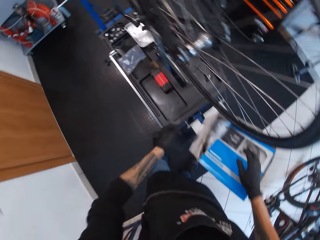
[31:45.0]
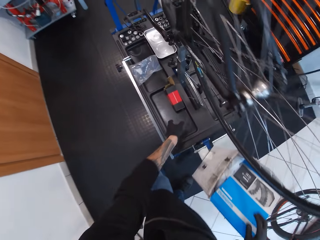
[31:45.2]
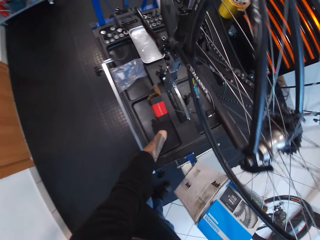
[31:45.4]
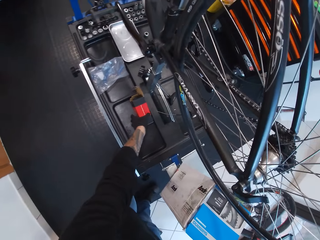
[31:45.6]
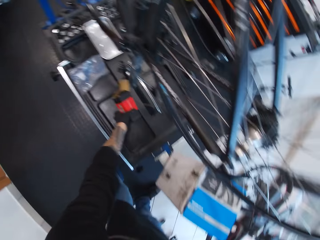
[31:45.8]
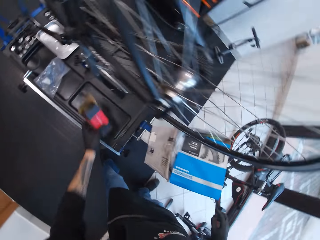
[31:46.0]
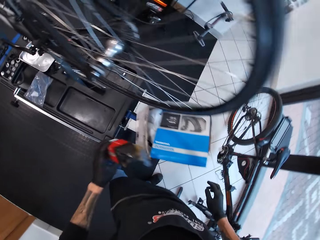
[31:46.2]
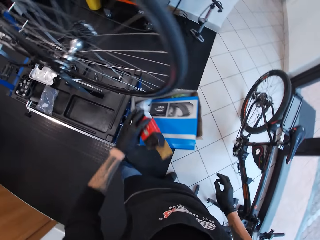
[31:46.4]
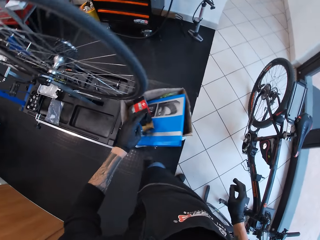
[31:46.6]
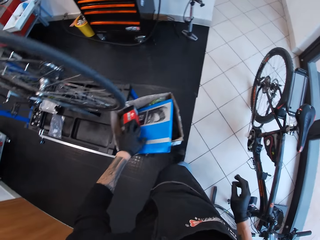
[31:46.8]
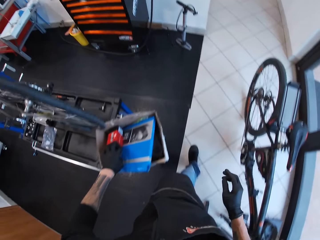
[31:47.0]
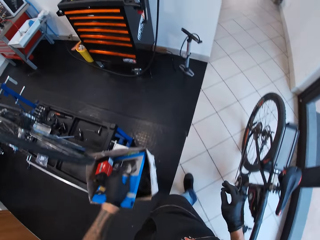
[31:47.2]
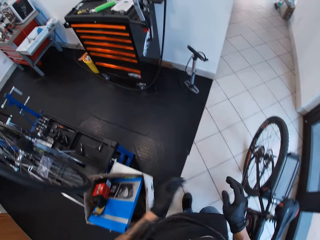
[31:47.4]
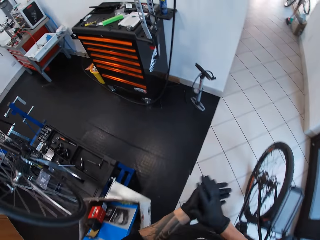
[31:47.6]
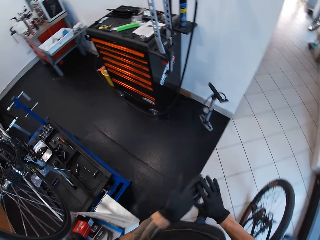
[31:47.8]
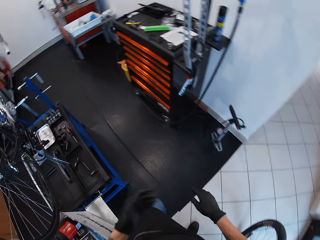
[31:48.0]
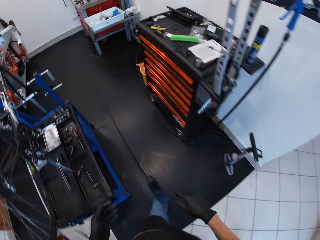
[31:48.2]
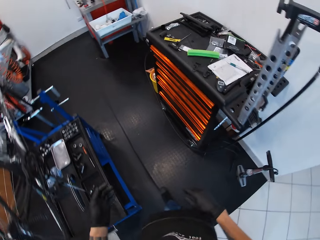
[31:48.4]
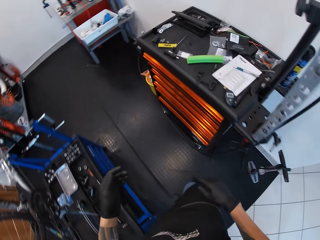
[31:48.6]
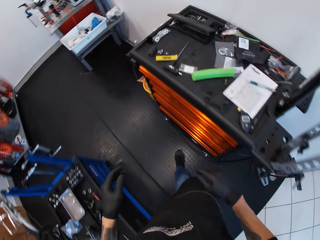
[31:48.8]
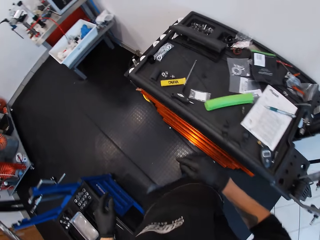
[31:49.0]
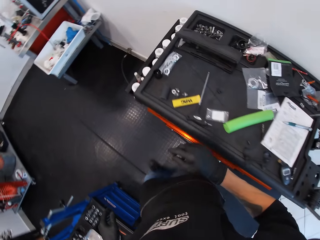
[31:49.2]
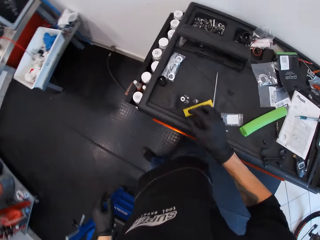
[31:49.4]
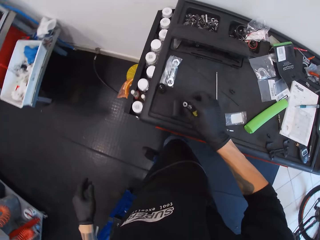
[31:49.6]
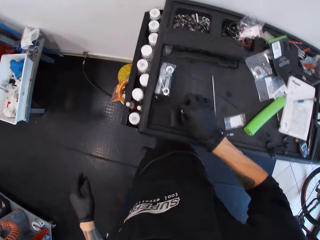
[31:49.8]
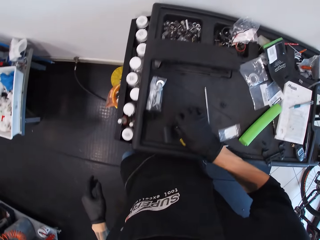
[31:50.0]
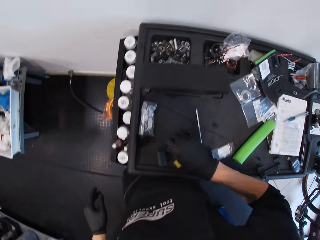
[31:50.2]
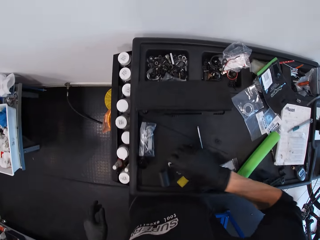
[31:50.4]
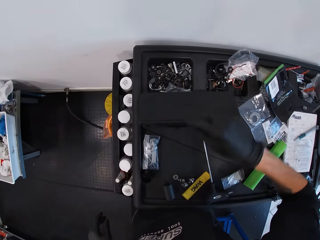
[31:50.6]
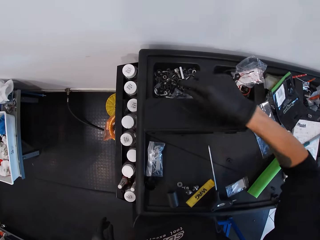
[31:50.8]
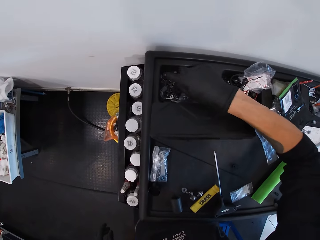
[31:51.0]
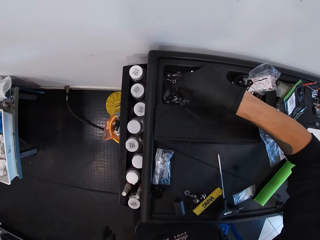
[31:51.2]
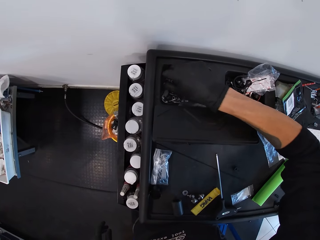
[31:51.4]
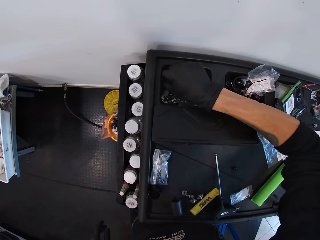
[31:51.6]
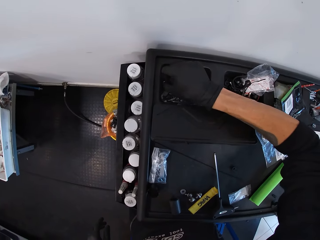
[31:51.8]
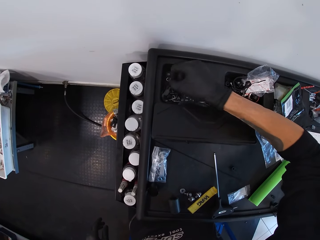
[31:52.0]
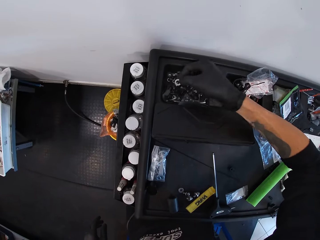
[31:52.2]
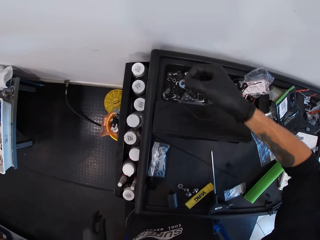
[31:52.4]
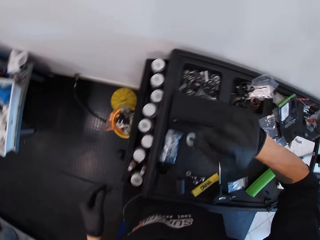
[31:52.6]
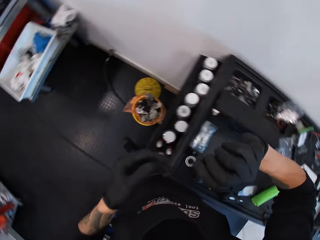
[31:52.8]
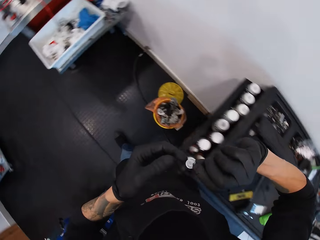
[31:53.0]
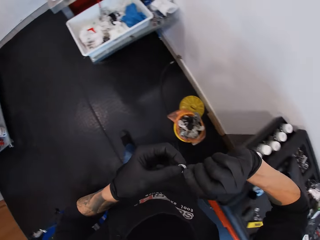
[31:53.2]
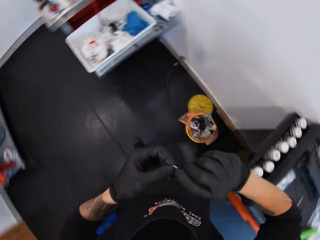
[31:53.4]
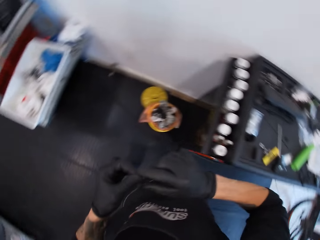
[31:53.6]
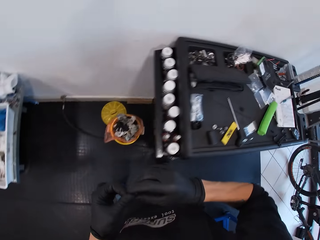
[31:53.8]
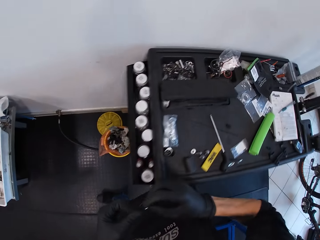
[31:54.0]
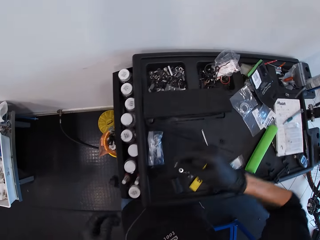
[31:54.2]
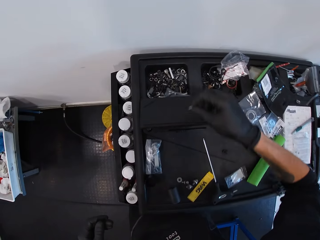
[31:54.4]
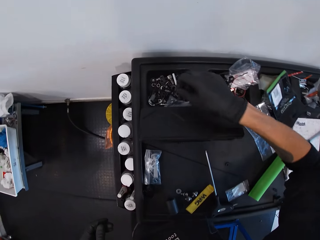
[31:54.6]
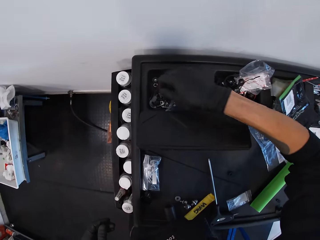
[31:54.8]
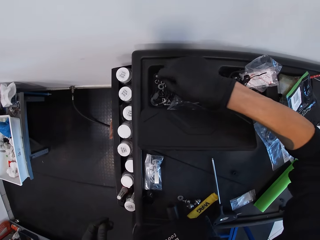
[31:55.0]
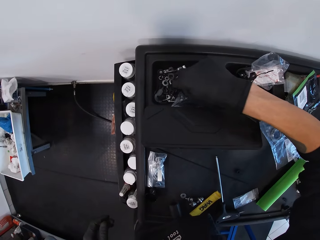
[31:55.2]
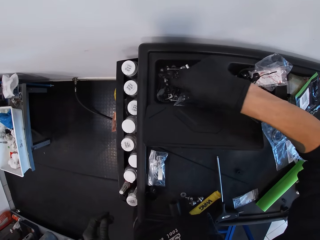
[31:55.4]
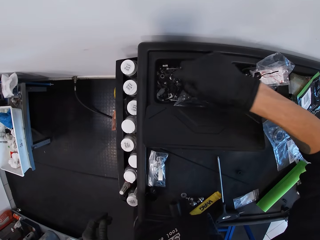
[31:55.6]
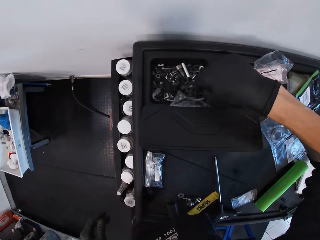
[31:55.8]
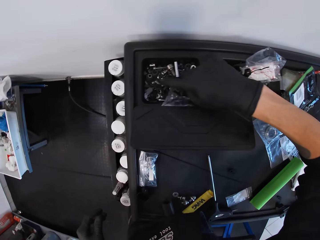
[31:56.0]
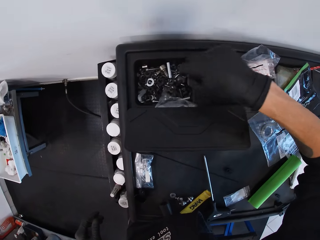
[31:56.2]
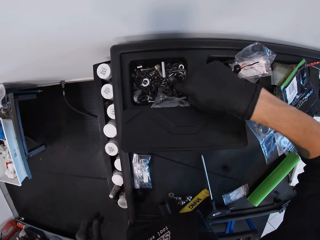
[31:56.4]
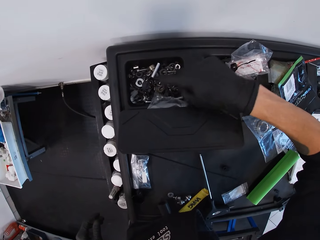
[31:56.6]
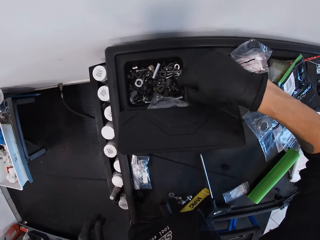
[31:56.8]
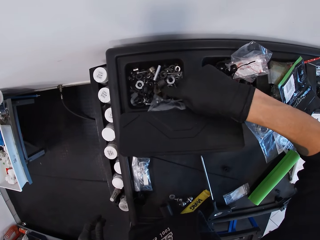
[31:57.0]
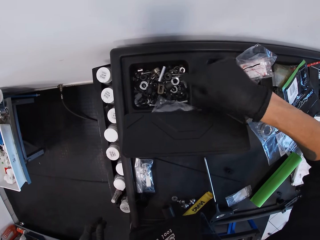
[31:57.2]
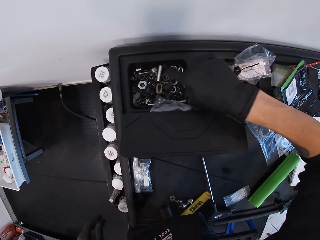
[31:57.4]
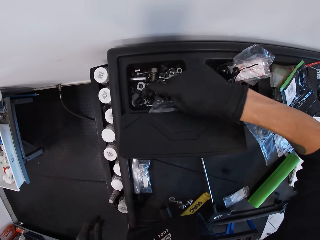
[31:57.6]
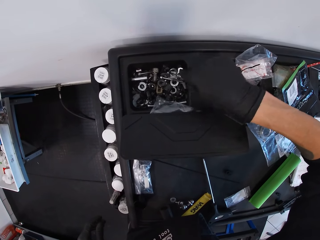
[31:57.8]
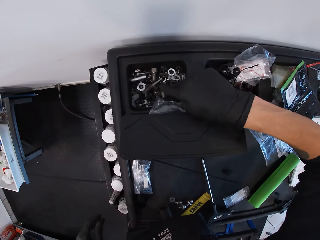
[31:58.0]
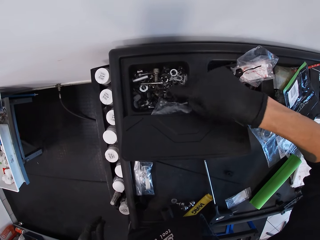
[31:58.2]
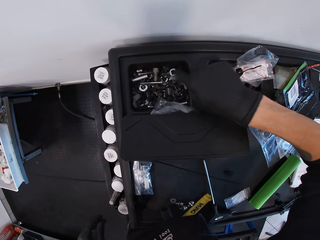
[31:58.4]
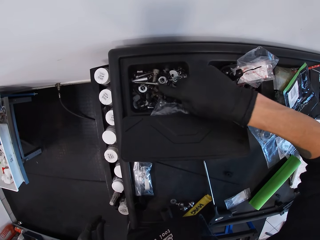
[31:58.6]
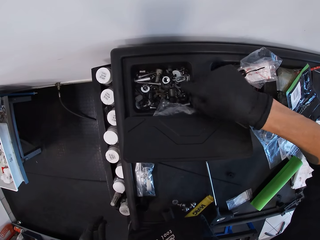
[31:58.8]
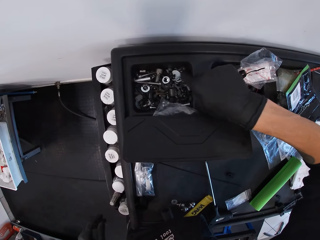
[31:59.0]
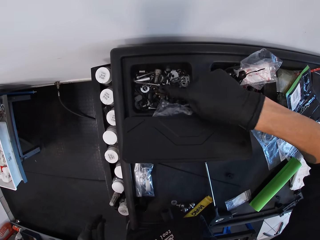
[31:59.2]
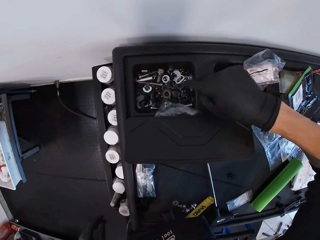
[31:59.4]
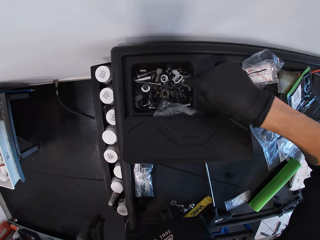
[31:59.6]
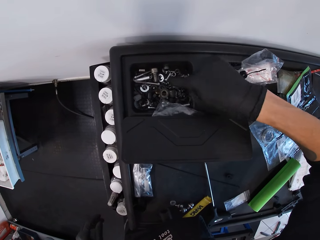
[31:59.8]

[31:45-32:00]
The camera wearer deposits papers in the box. They put the box in a box. They pick up something from the table. They drop the object in the box. They wipe hands. They walk in a room towards the tray. They touch something from the tray. They pick up a screw from the tray. They hold the screw with both hands. They drop the screw in the tray. They search the screw in the tray.

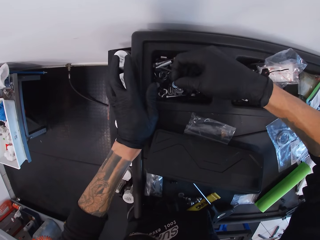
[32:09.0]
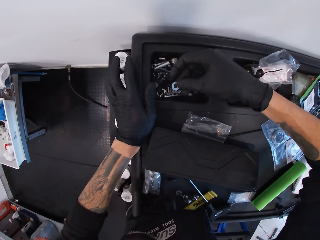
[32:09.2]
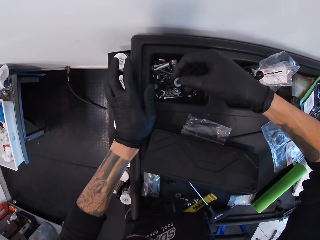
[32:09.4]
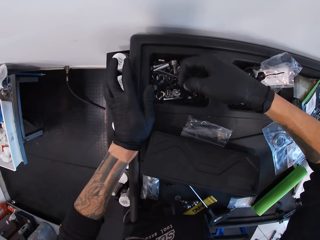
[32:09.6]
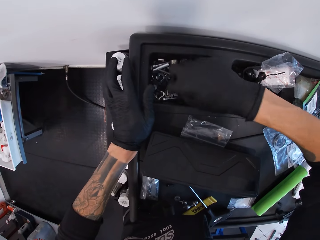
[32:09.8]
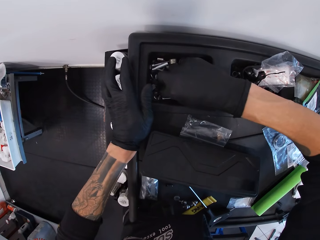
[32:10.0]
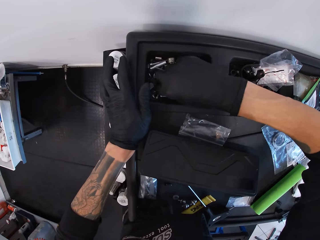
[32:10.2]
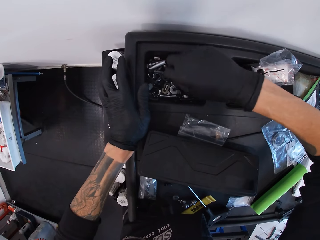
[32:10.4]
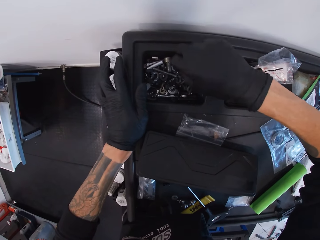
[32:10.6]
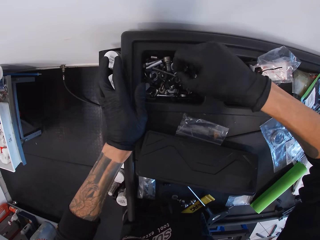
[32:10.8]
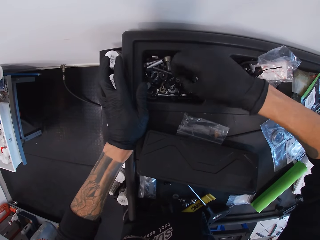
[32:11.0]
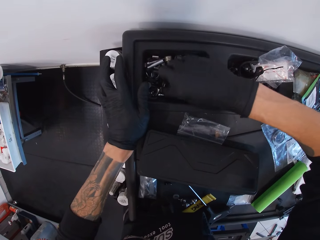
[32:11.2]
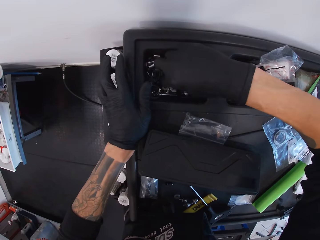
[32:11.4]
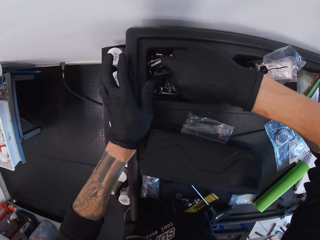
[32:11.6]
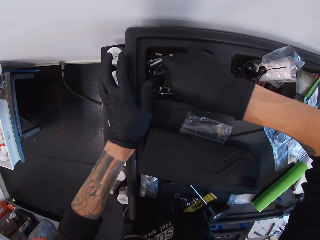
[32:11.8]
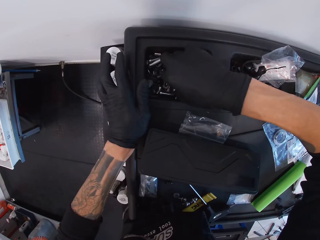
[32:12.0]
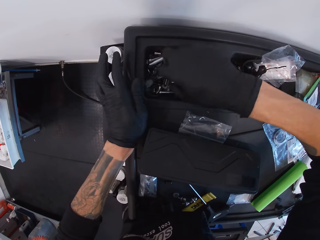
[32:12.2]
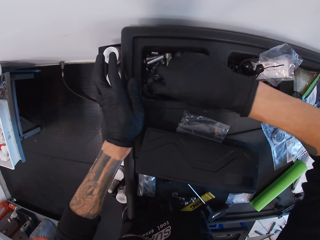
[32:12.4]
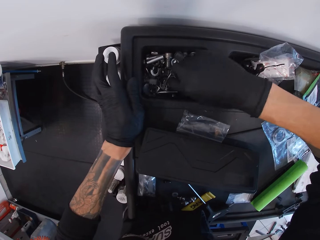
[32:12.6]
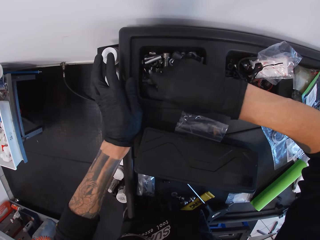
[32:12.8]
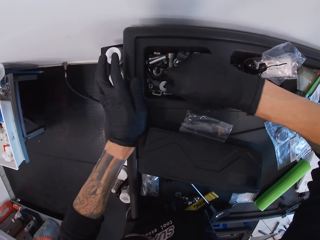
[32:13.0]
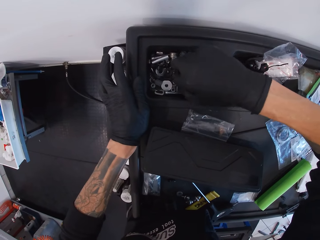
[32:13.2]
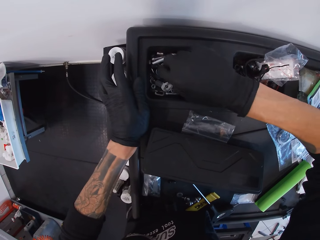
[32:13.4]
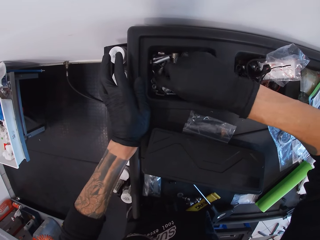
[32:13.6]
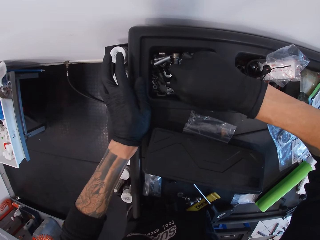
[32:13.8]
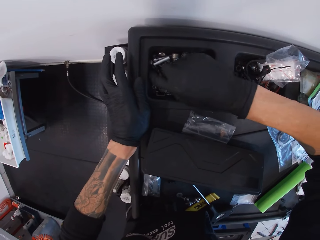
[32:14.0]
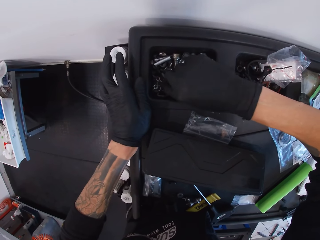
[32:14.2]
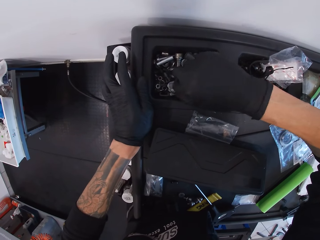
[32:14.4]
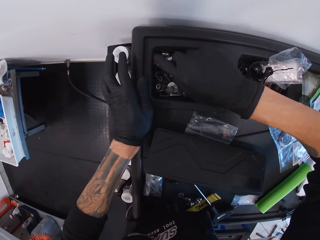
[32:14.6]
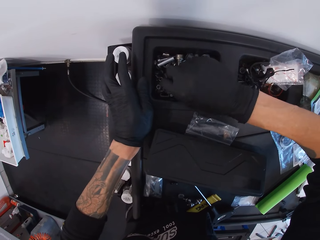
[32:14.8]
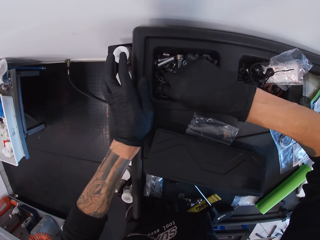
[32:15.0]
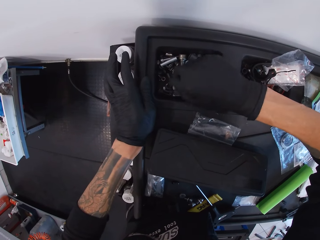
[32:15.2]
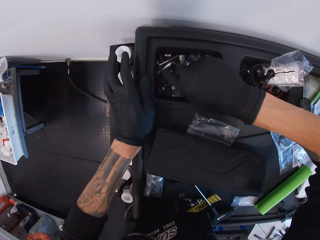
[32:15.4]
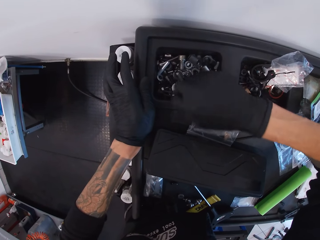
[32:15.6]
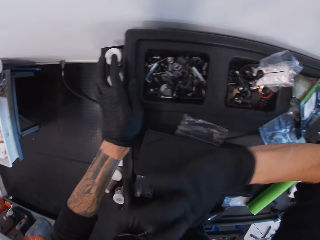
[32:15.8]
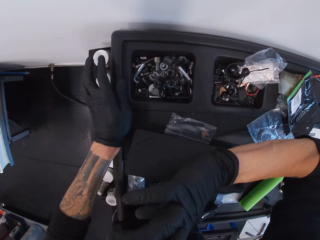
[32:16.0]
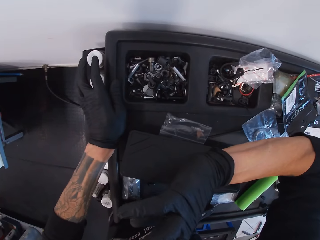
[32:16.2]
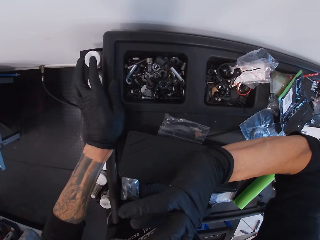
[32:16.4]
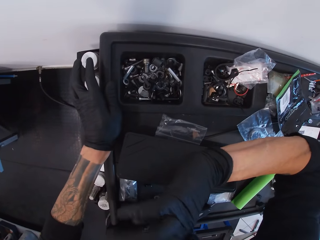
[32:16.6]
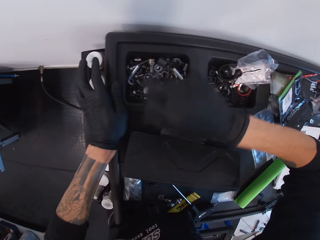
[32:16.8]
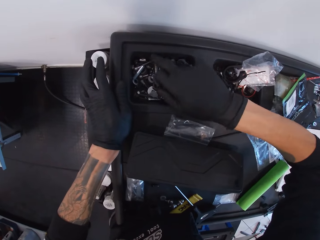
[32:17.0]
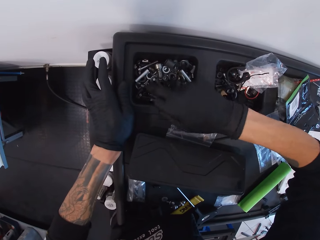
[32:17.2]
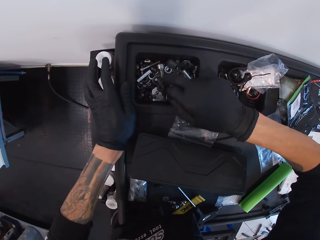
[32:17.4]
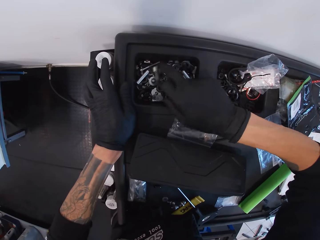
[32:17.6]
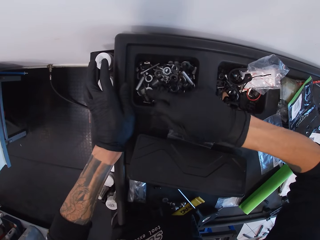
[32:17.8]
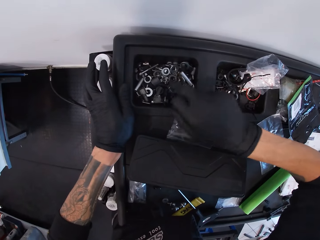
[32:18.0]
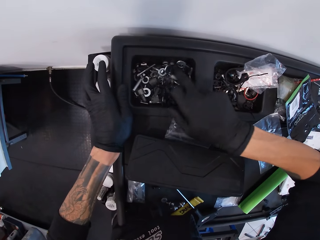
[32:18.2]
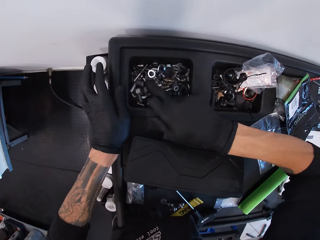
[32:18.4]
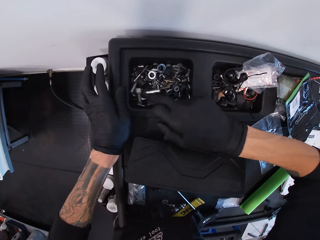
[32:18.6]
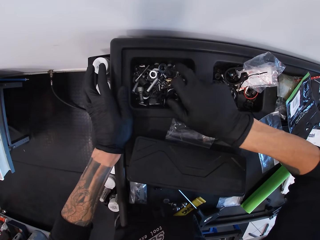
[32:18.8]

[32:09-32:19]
The camera wearer picks up a screw from the tray. They drop the screw in the tray. They search the screw in the tray. They raise the right hand towards something. They withdraw the right hand from the object. They search the screw in the tray.
